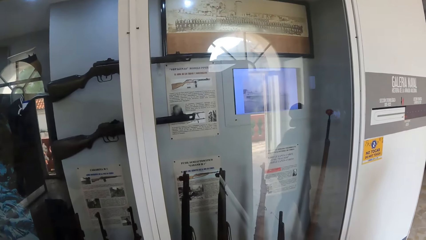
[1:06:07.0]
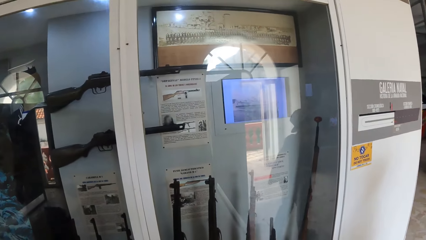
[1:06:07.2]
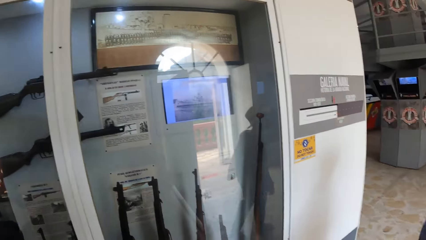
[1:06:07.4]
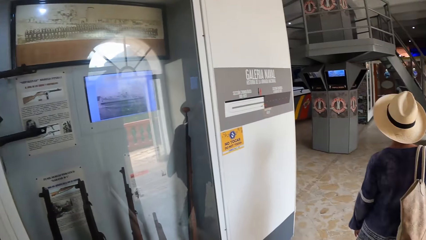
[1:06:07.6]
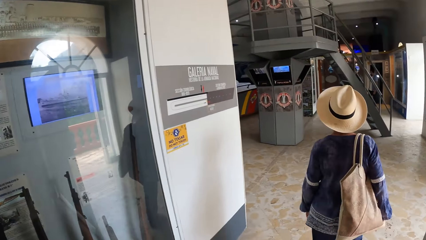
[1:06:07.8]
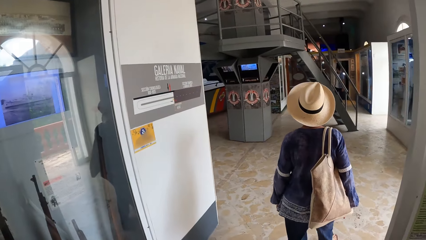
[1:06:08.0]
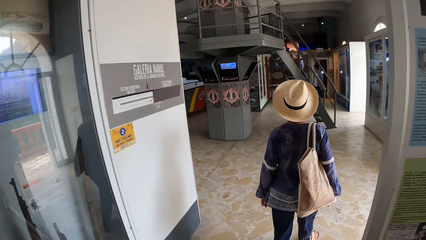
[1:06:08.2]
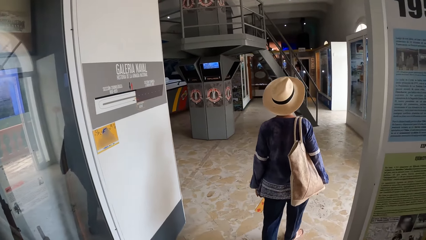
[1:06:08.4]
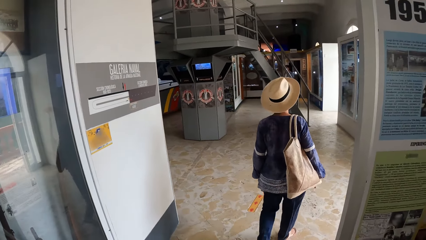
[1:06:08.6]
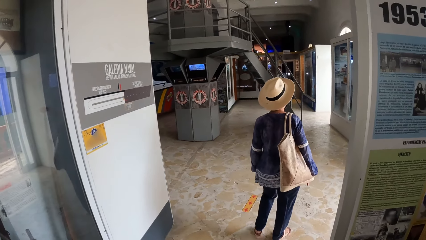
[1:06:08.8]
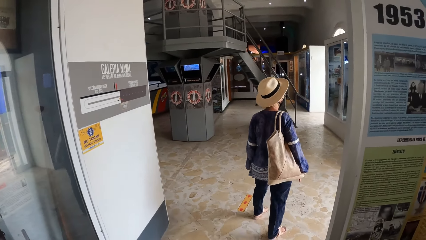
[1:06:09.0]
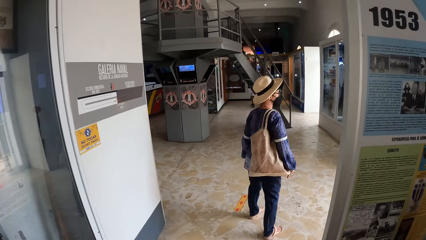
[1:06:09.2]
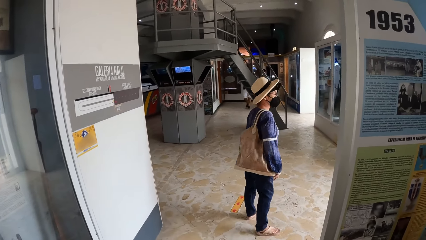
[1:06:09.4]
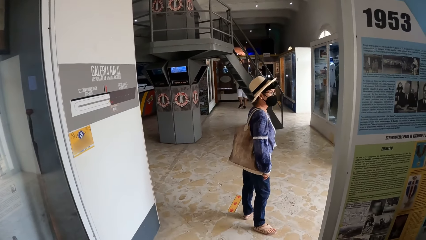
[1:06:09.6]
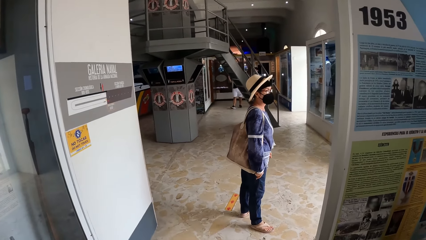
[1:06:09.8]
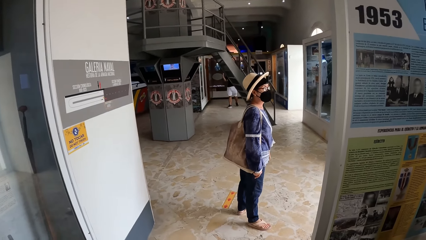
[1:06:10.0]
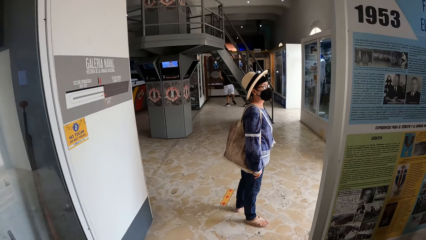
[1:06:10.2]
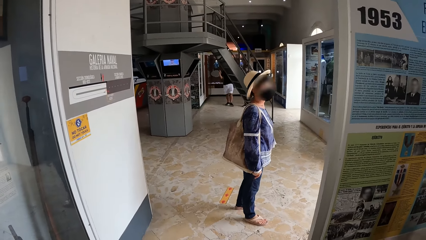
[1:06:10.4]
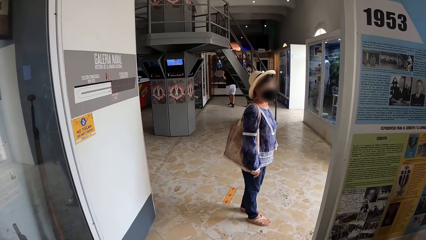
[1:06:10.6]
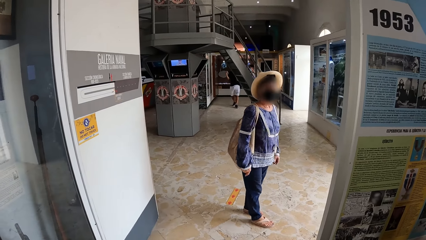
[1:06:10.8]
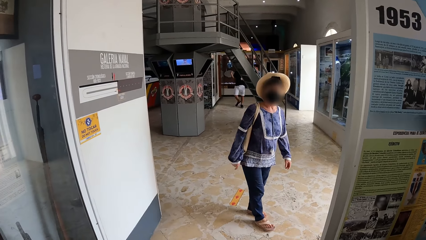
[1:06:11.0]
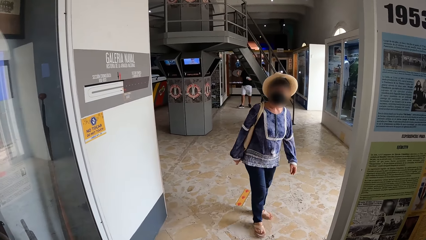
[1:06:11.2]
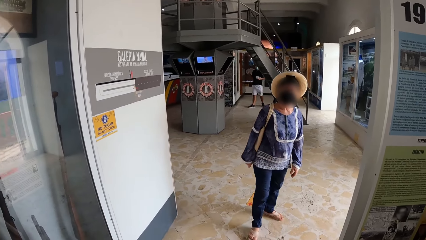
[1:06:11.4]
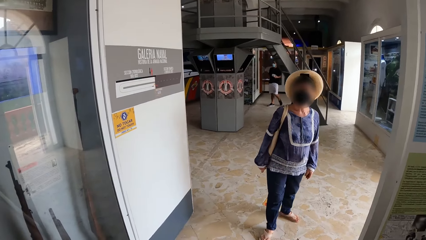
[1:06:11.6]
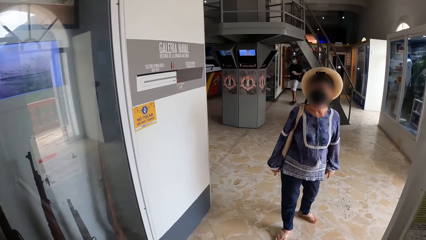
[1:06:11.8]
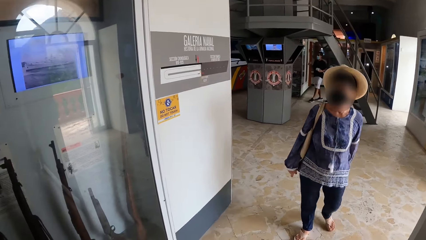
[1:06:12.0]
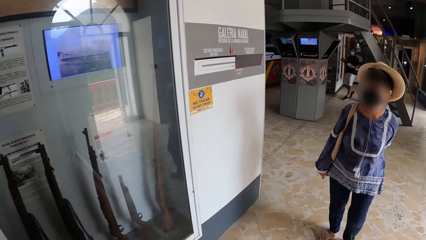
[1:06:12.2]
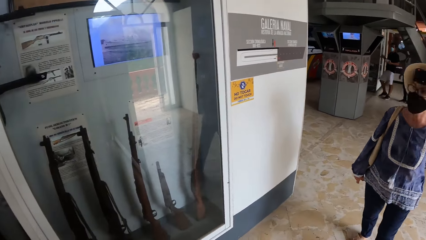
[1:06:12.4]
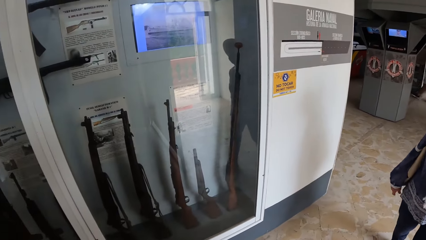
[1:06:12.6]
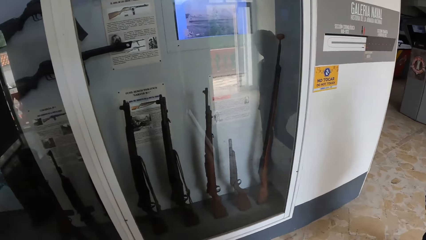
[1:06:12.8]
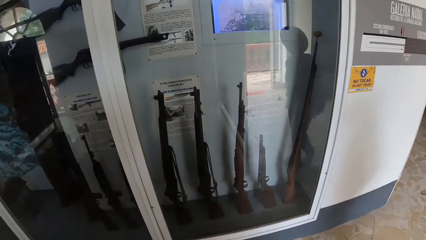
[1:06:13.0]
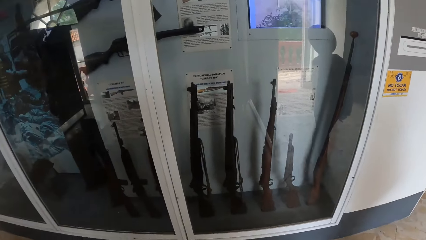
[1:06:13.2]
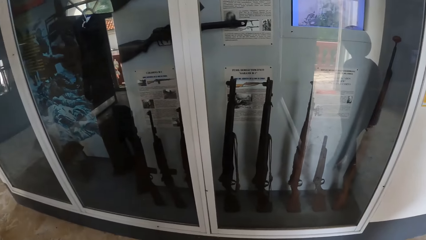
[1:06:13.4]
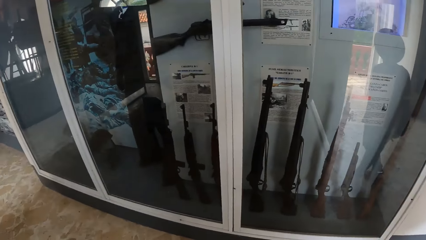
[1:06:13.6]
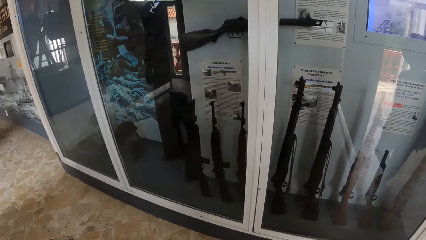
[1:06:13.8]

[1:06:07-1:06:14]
A woman walks around the museum.

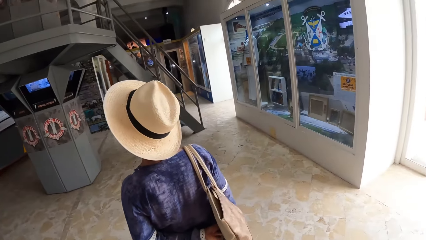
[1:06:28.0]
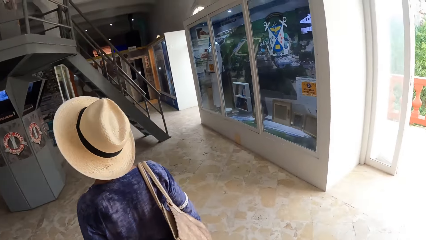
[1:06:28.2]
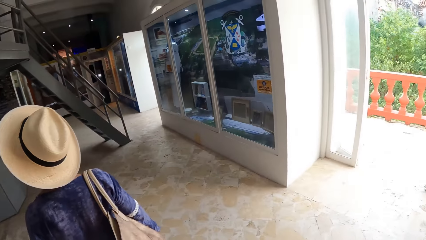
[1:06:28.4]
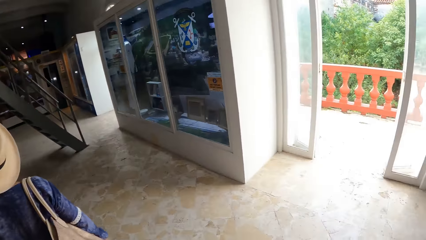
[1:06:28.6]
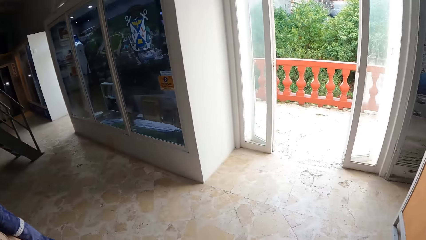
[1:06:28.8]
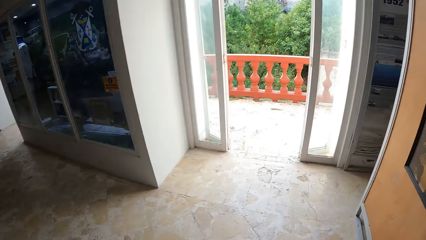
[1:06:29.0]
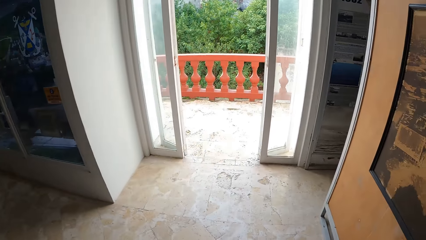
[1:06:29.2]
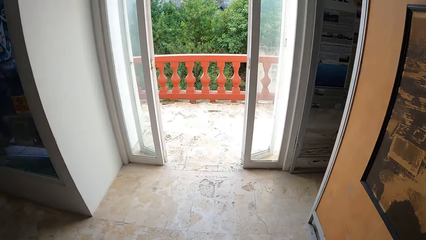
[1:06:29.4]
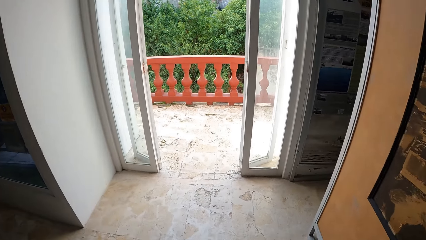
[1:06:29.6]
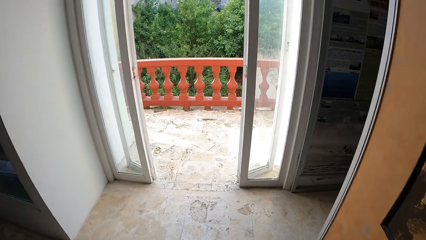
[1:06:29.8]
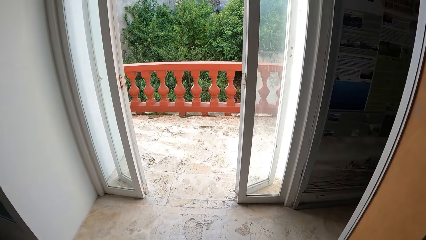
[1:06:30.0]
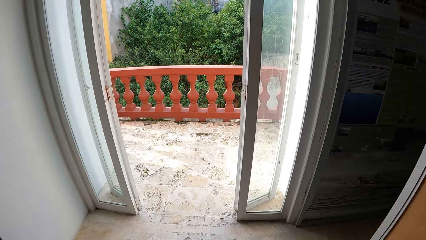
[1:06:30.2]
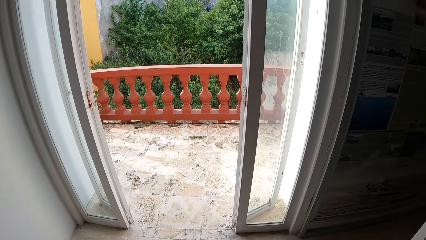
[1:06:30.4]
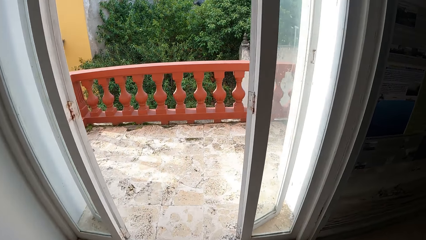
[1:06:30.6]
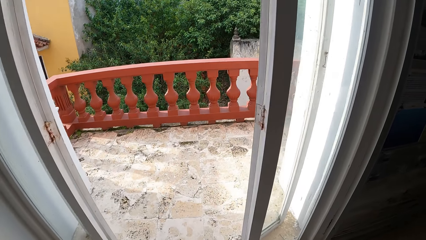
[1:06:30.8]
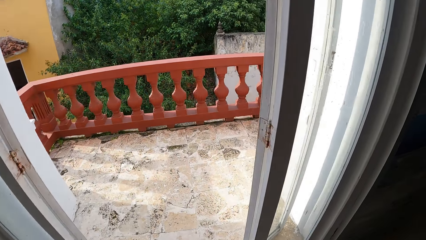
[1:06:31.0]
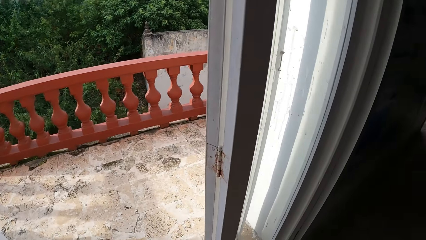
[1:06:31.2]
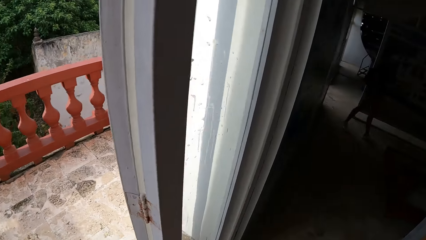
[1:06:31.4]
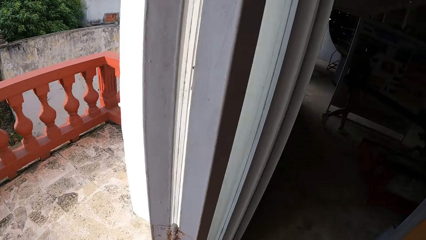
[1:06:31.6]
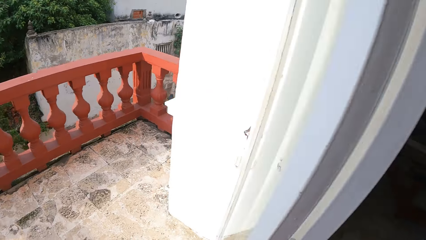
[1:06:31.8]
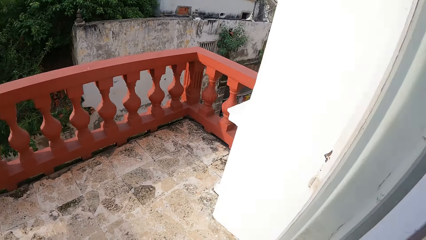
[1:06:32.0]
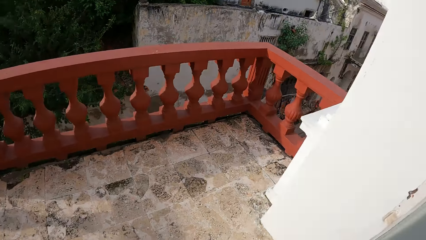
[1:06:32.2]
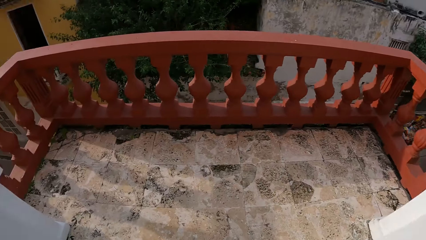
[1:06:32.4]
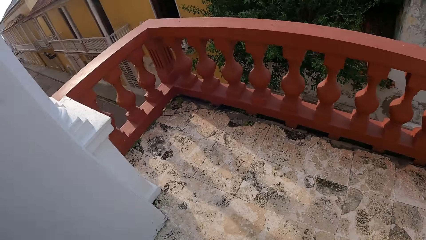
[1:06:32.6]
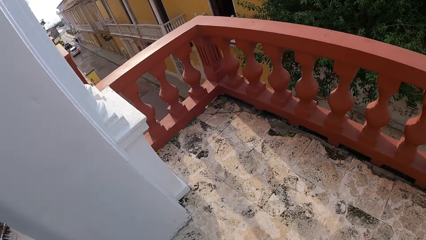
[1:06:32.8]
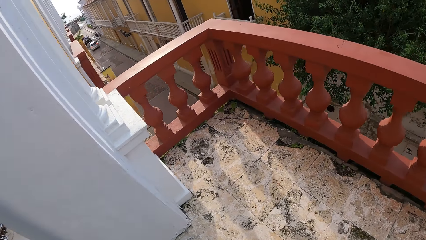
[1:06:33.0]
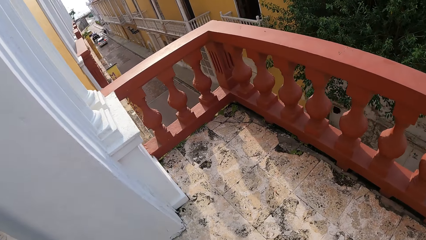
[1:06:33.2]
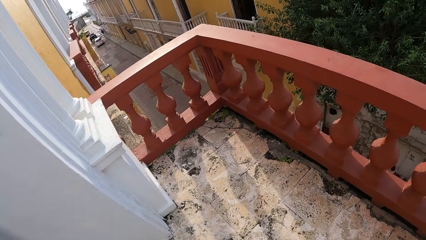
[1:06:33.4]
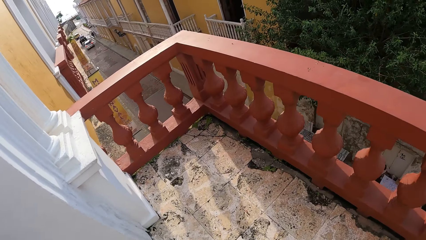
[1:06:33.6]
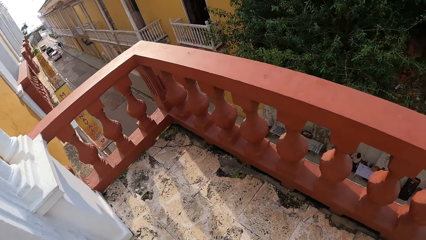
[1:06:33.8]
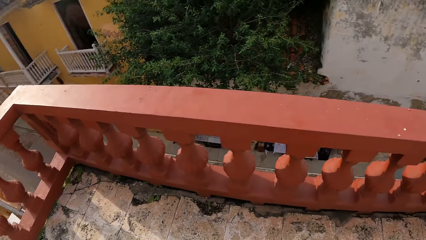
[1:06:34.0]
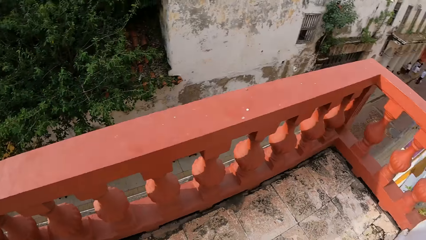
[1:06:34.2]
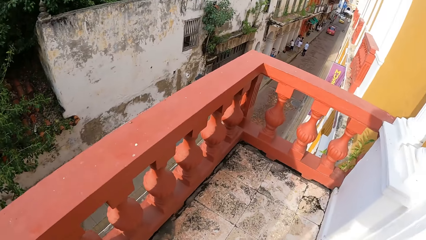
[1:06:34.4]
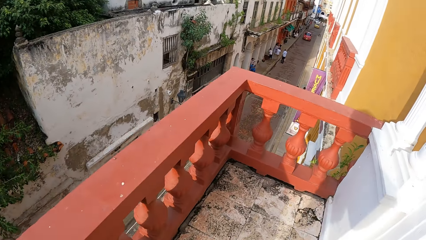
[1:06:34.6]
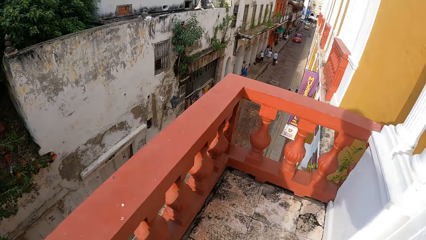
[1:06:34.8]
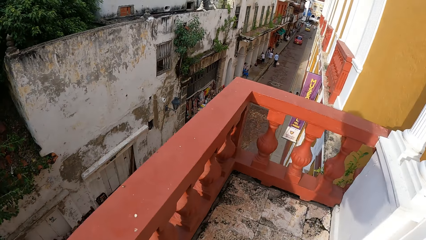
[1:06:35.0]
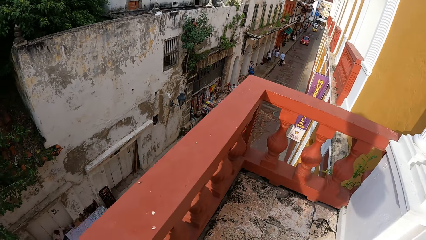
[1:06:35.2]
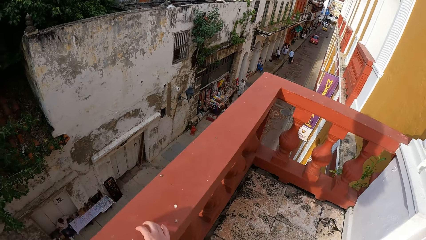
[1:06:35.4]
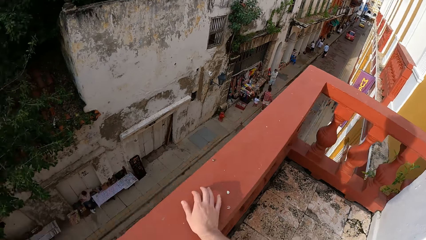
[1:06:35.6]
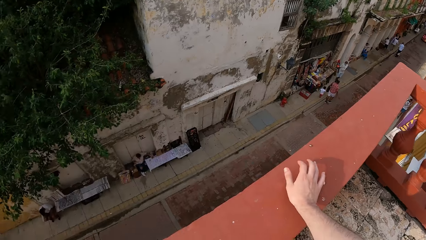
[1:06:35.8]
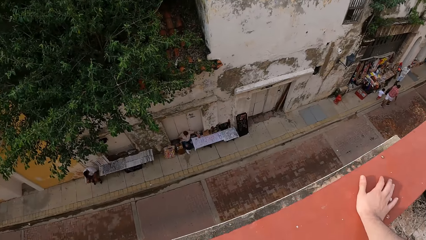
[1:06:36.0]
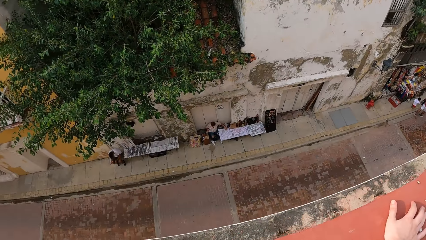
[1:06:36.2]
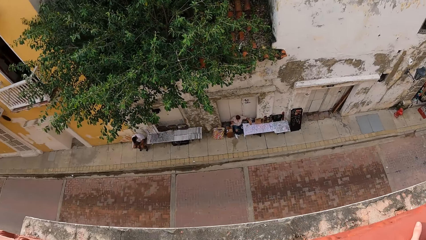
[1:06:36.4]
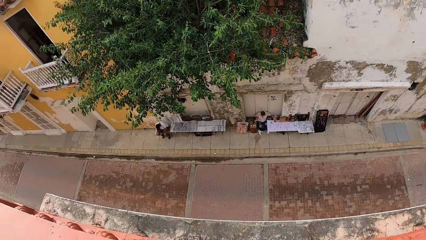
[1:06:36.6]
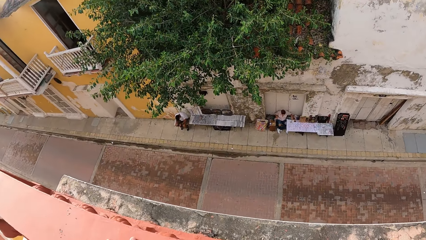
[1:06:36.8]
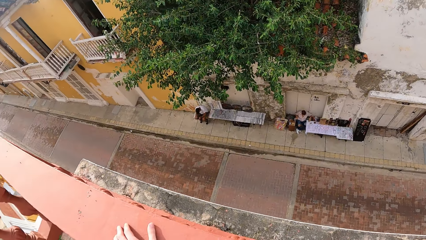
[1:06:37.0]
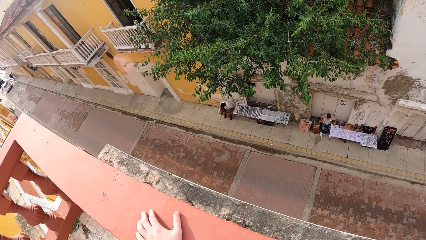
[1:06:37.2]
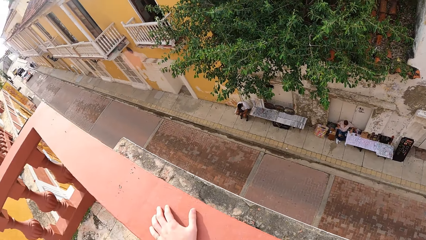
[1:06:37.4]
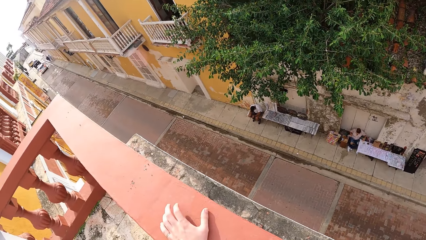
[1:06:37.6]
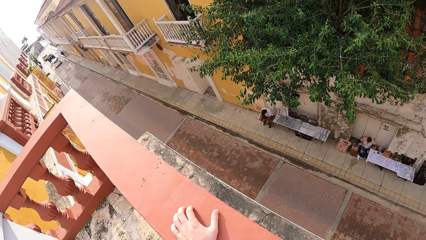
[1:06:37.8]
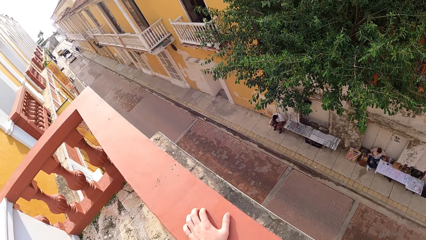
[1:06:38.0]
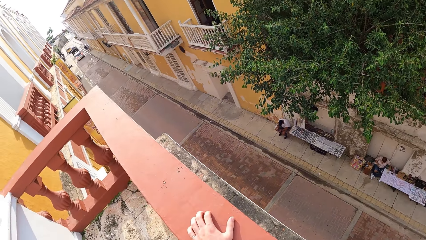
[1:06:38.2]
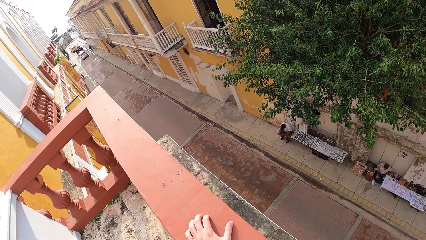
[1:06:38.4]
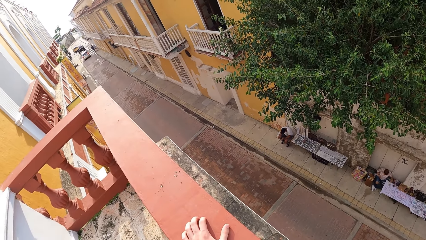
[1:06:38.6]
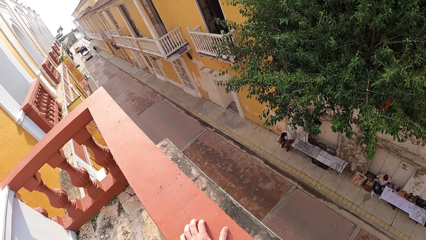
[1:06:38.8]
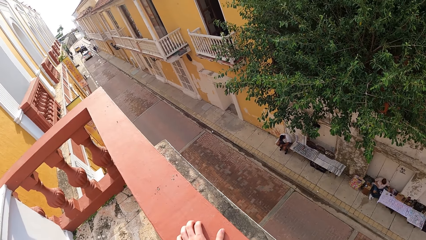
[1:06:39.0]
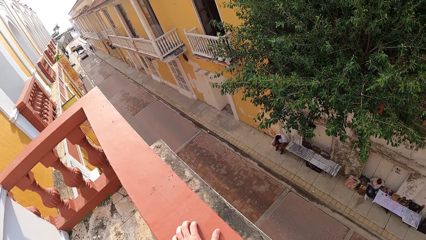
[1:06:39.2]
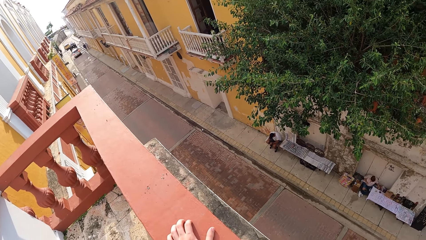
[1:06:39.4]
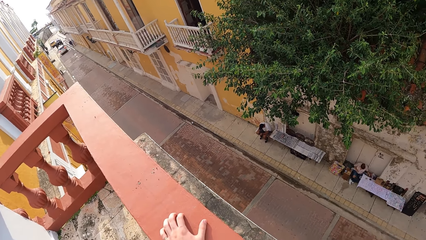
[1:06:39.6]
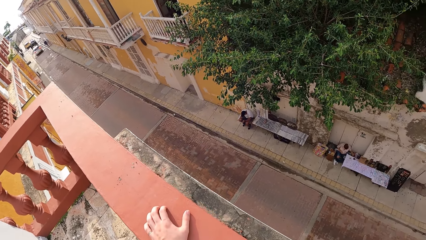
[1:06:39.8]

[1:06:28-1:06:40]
The camera wearer walks to the balcony from the museum. They look around the streets. They hold the balcony rail with both hands.
